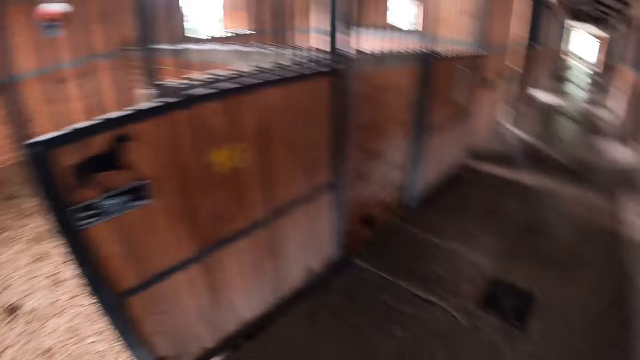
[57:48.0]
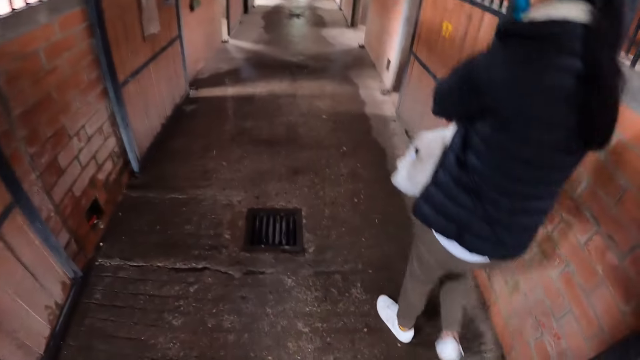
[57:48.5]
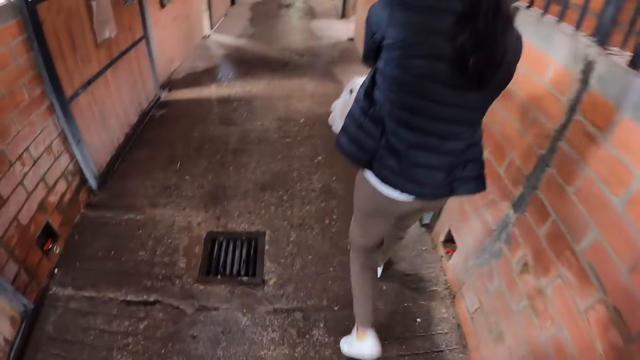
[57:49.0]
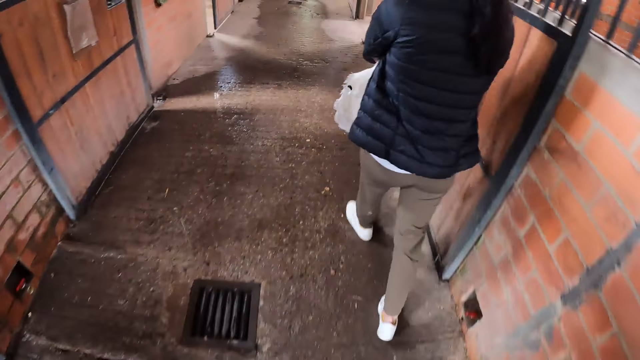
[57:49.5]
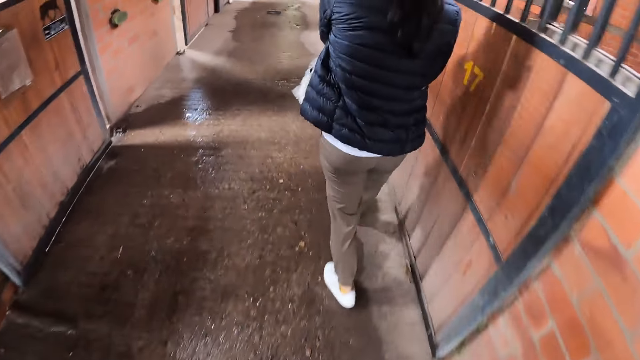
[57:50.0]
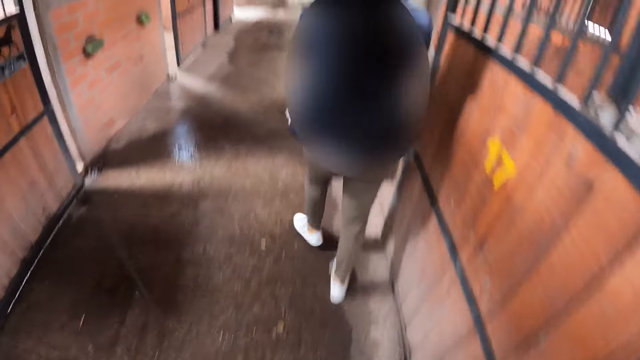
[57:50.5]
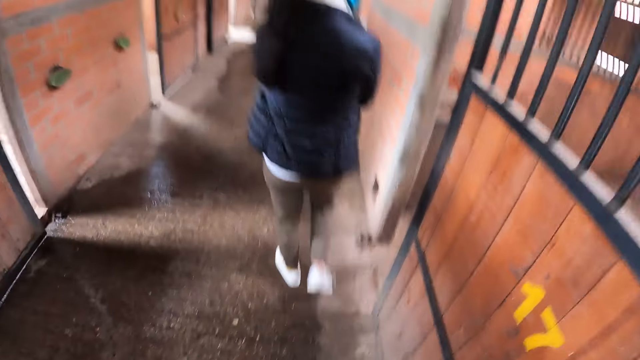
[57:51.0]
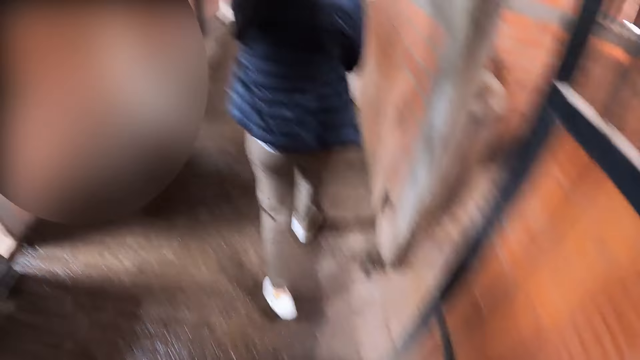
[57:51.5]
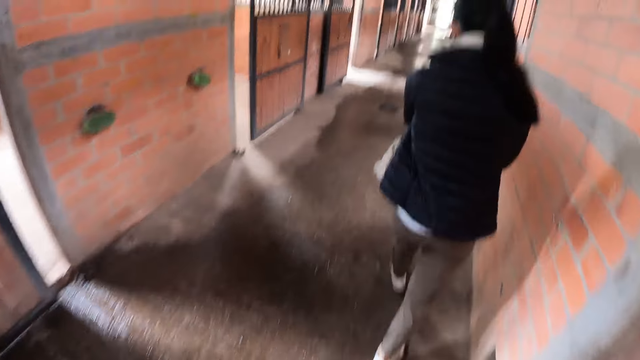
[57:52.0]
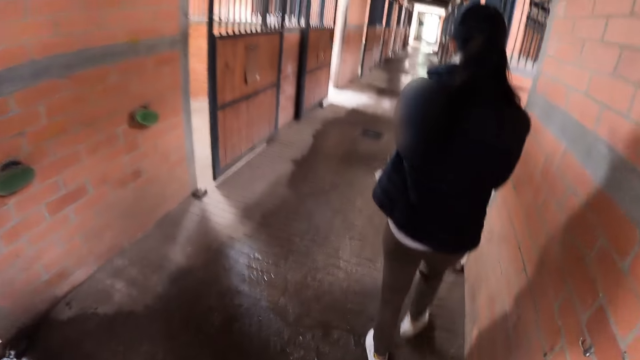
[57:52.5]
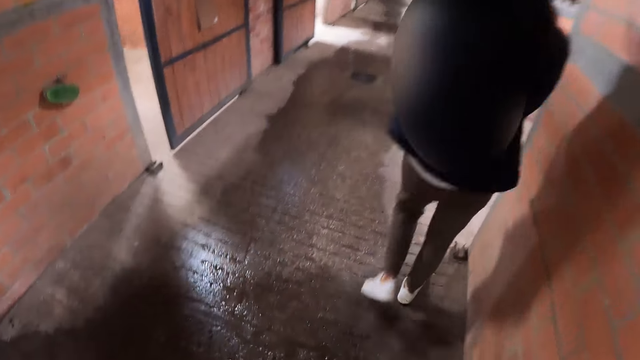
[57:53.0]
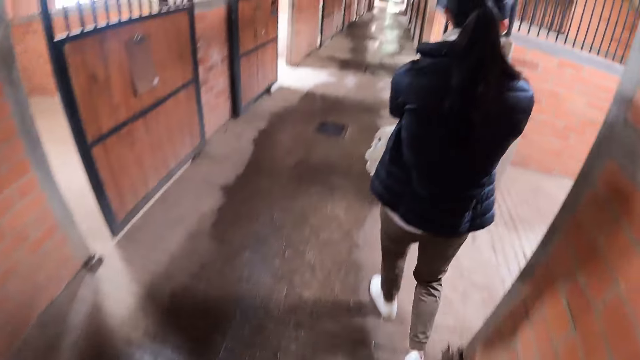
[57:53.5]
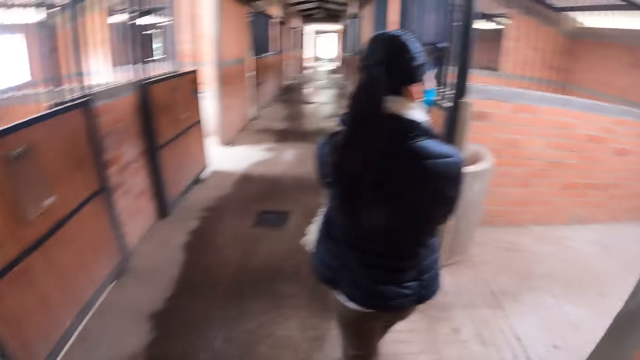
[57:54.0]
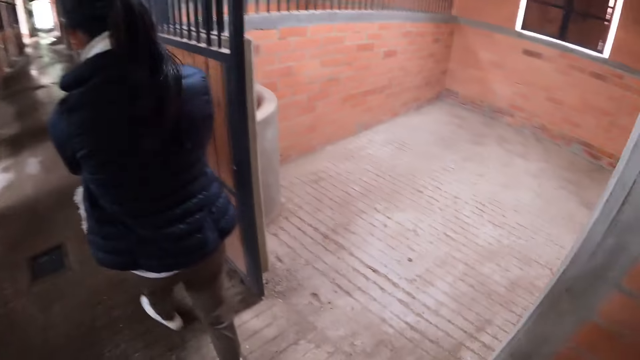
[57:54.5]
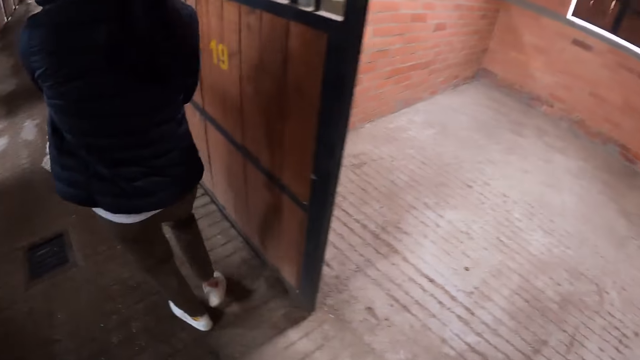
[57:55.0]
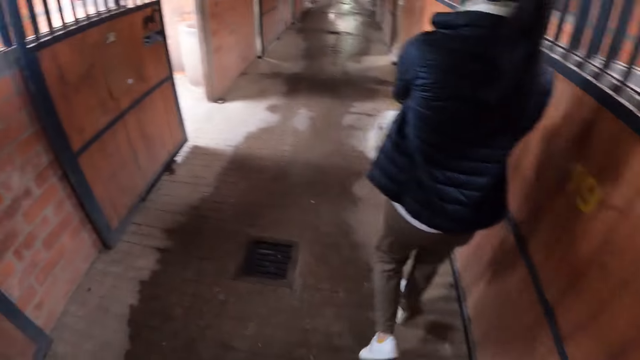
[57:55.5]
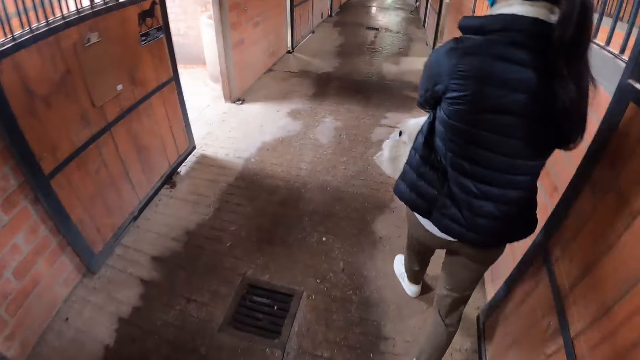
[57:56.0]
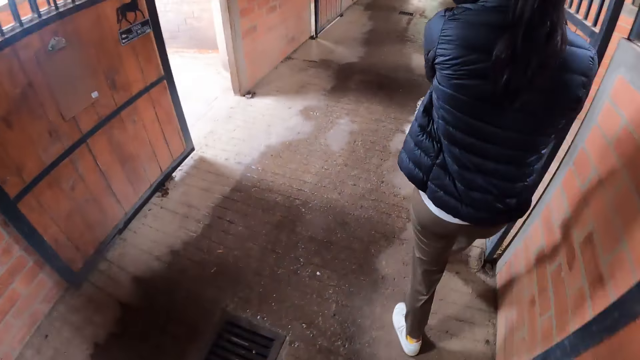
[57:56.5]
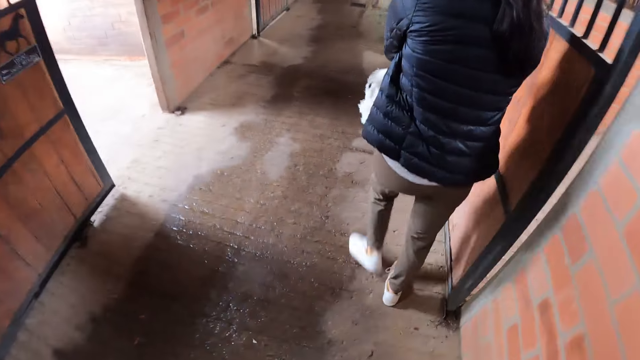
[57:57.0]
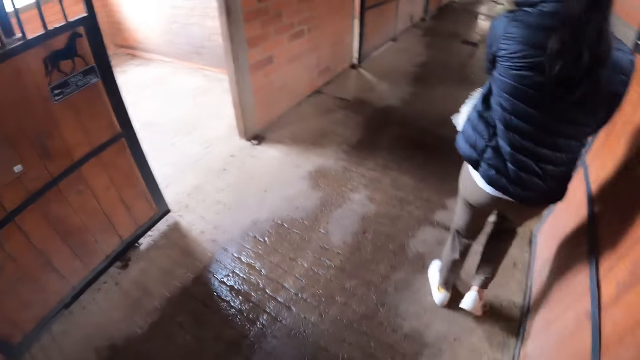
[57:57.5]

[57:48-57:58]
The camera wearer walks.

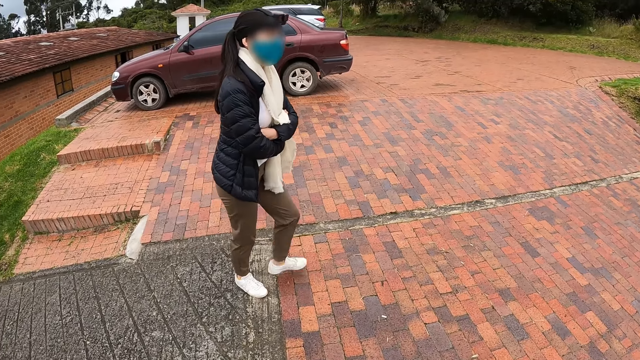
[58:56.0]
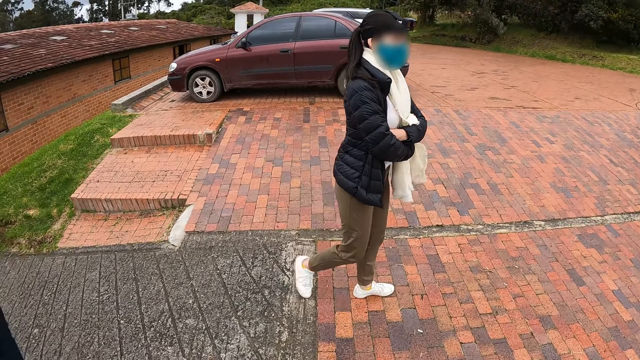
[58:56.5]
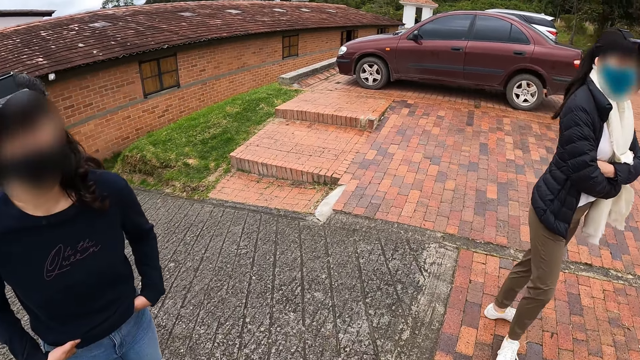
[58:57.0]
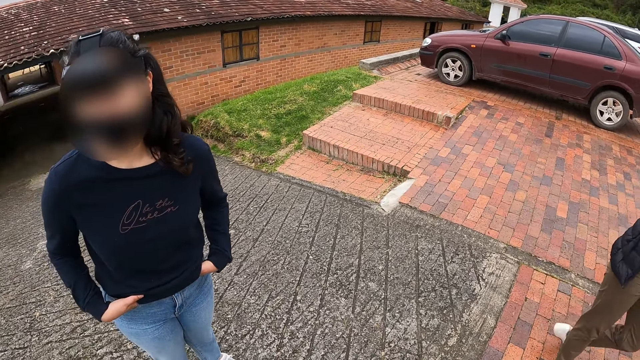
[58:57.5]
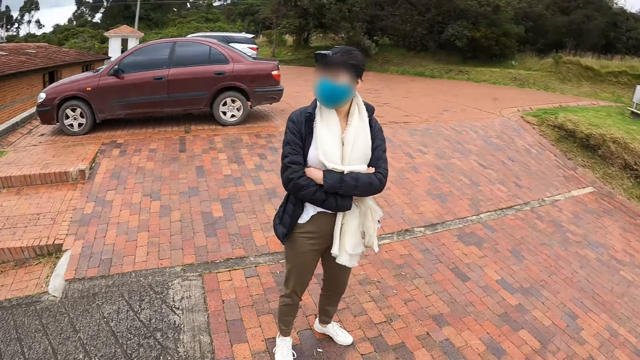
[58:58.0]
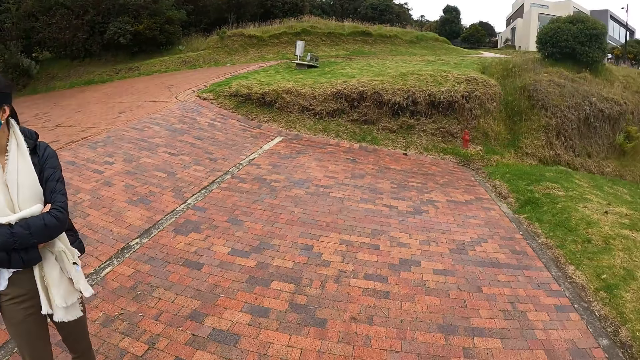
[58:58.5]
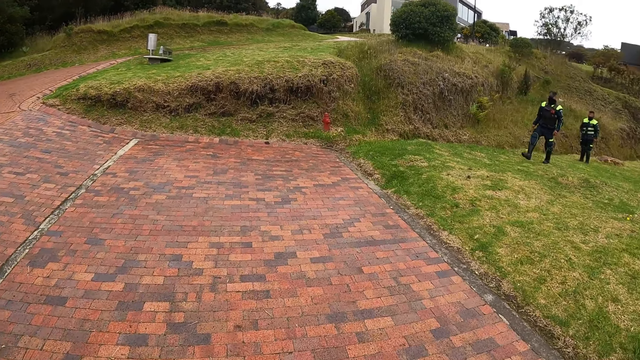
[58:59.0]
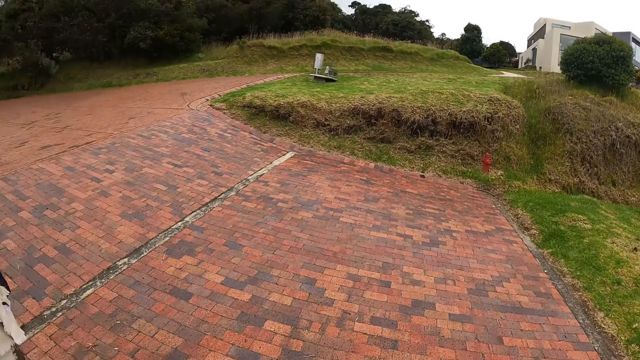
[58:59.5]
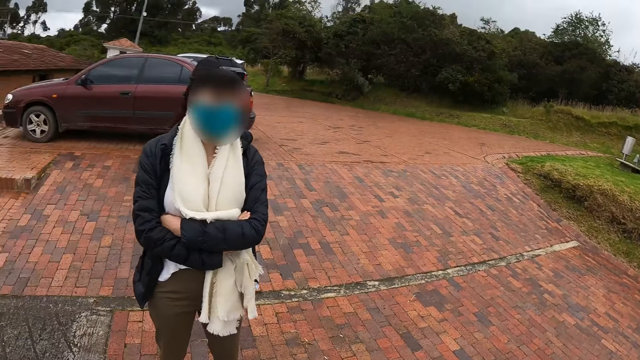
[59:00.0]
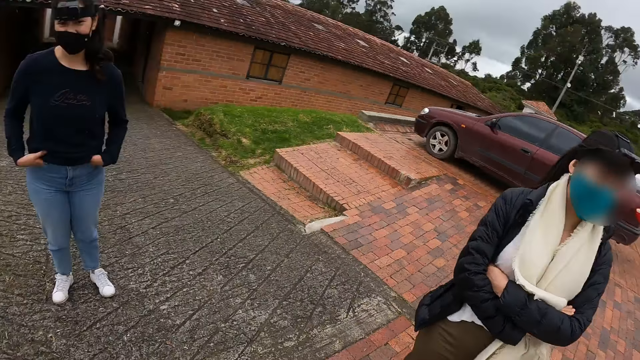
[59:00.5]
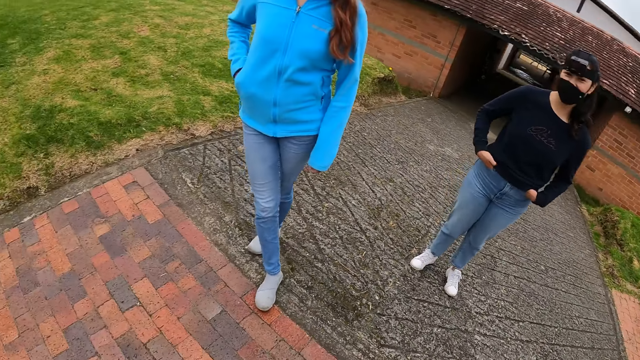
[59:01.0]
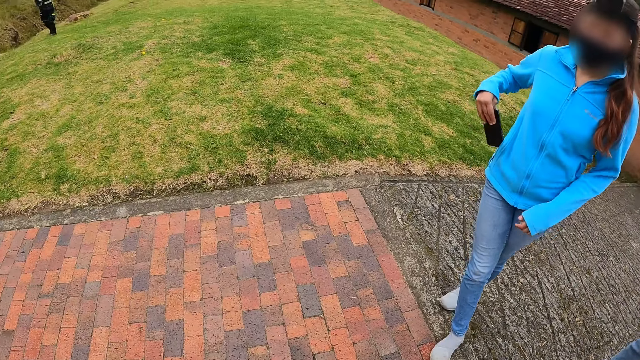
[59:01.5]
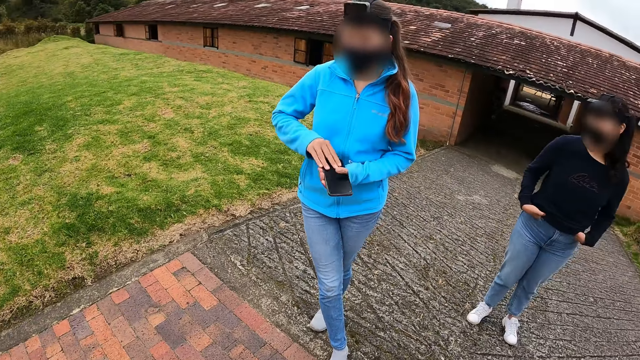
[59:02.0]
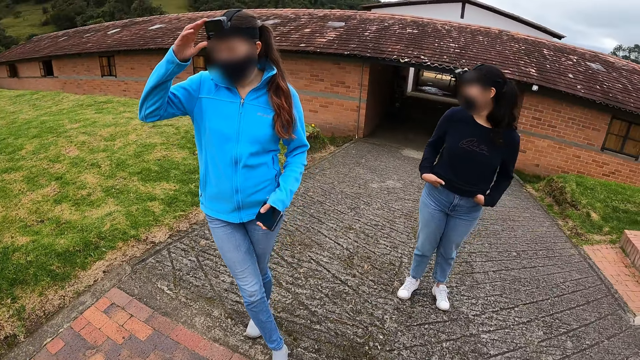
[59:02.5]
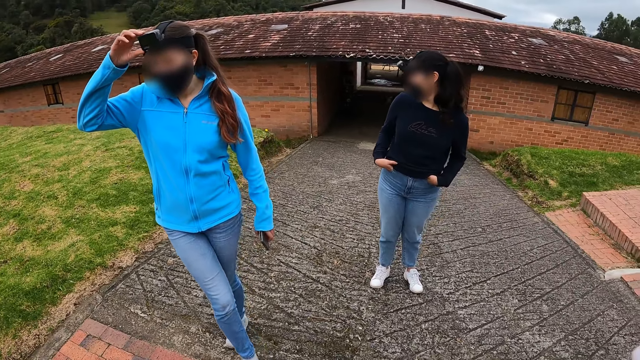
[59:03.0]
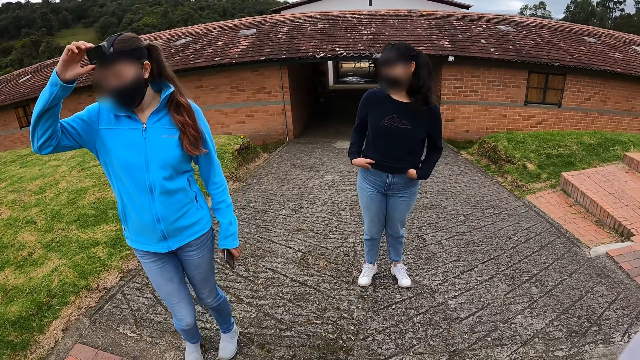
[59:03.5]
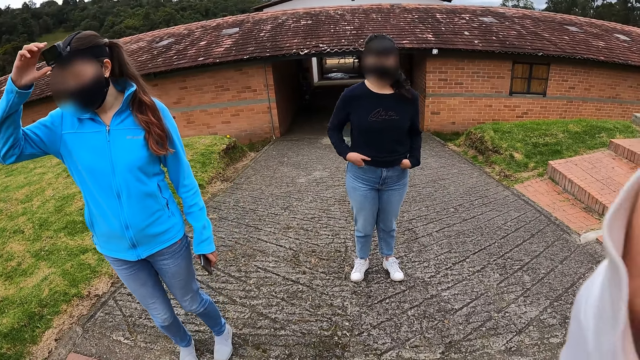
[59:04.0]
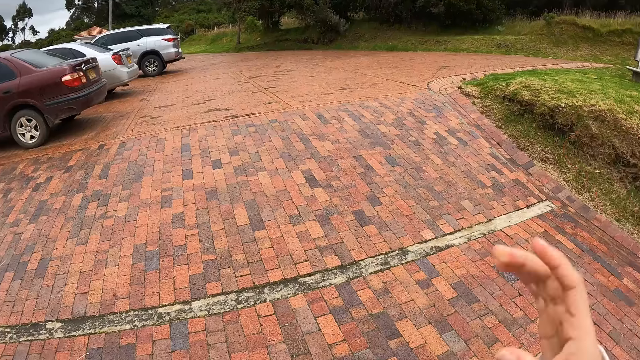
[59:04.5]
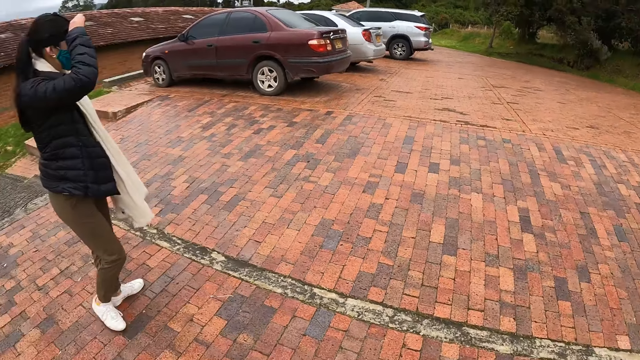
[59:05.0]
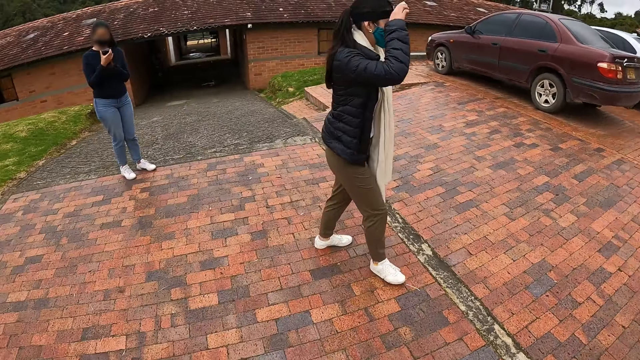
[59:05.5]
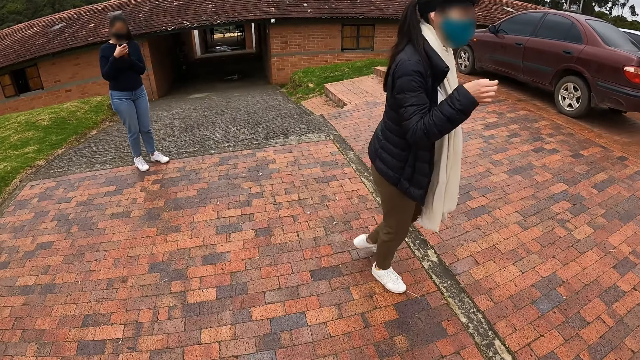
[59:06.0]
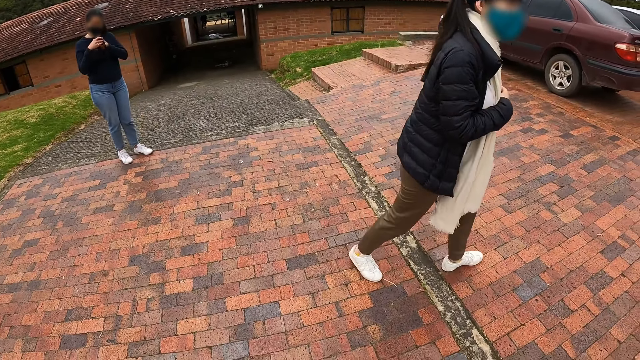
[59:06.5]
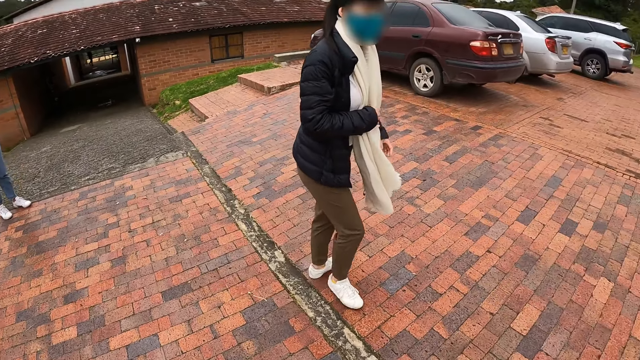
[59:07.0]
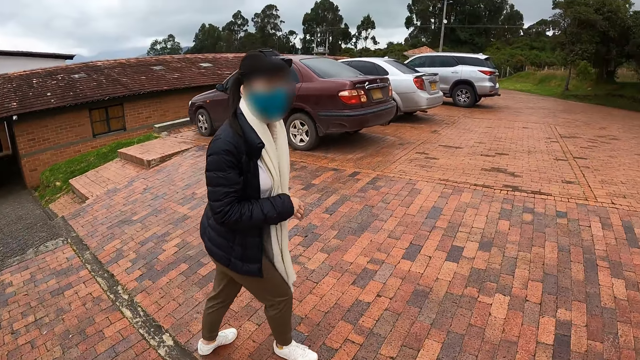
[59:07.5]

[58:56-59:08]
The camera wearer looks around. A woman brings out a phone from her pocket with her right hand. The woman holds her phone with her left hand. The woman adjusts her camera with her right hand. Another woman removes her left hand from her pocket. A third woman adjusts her camera with her right hand.
